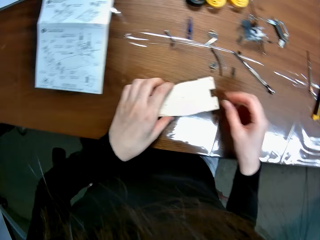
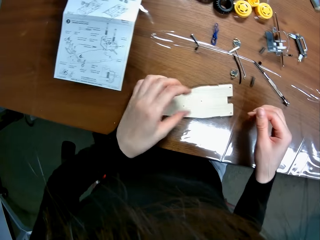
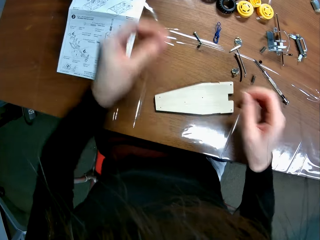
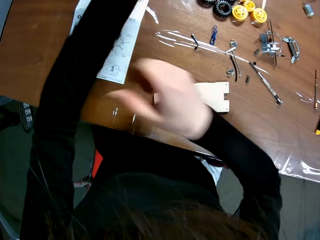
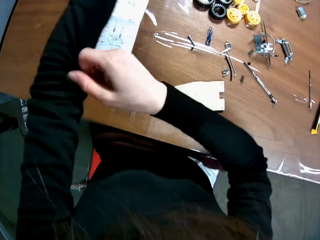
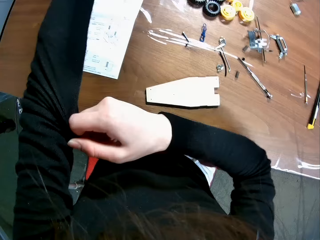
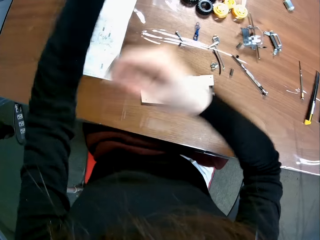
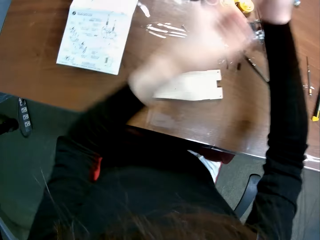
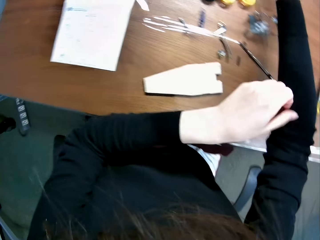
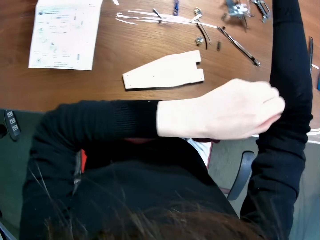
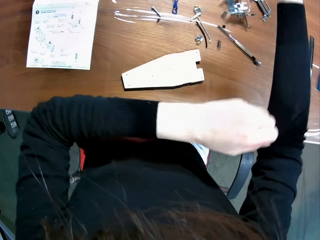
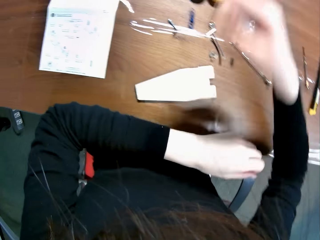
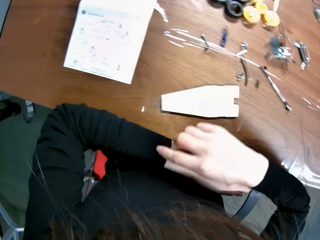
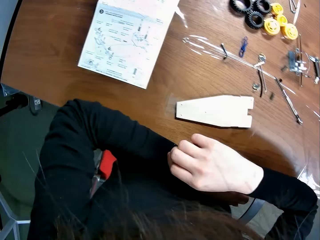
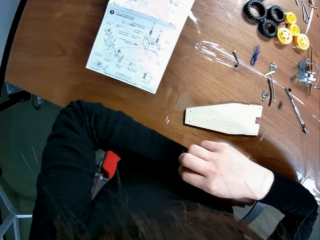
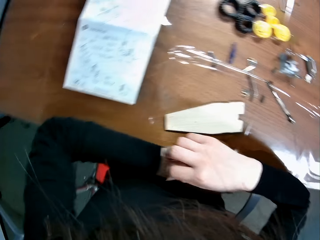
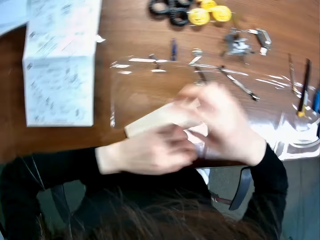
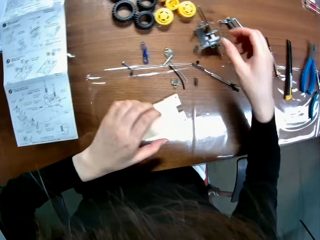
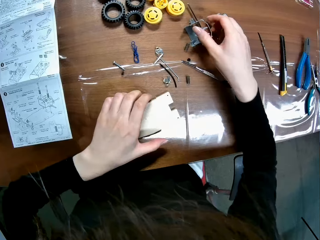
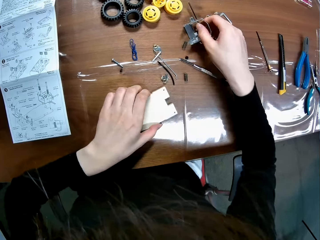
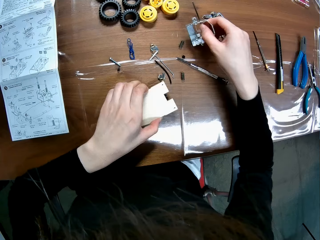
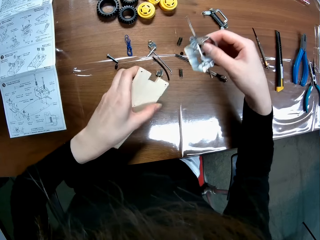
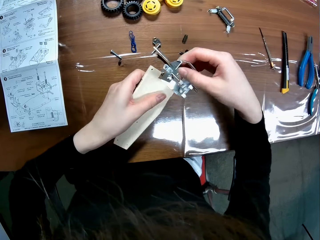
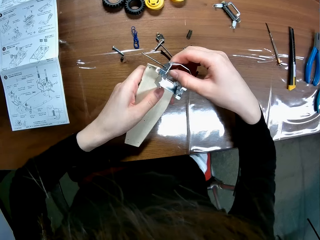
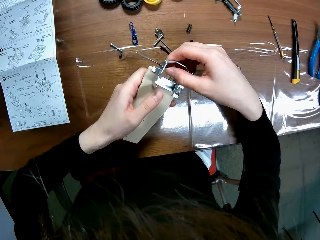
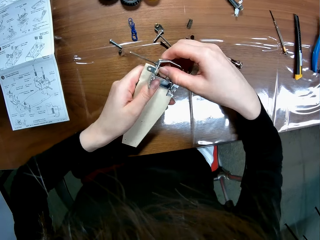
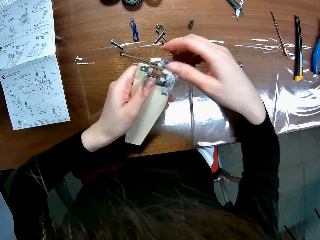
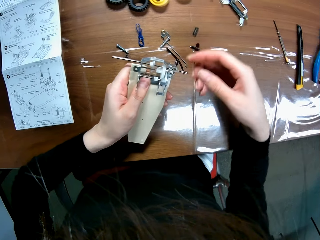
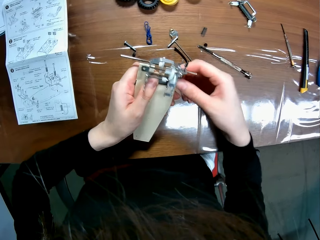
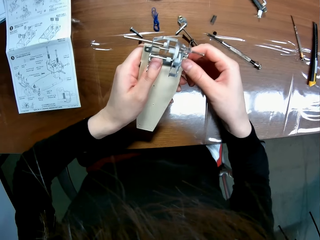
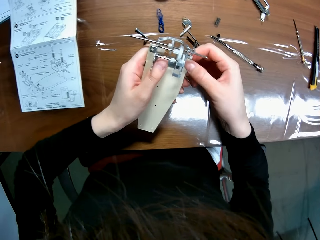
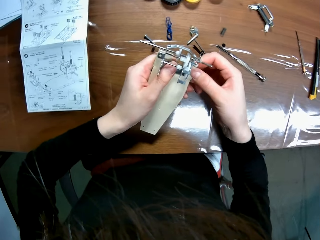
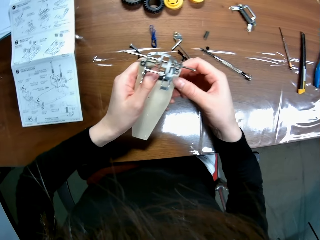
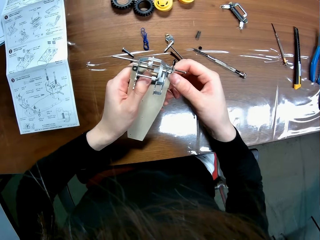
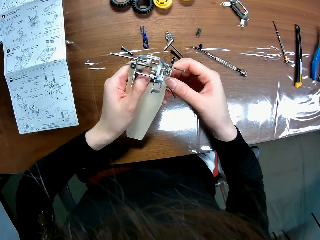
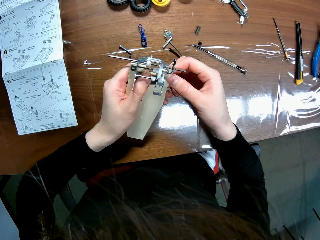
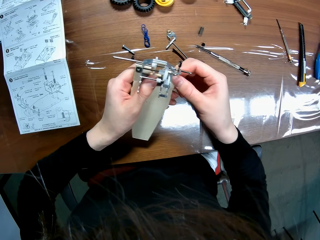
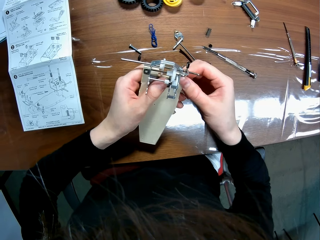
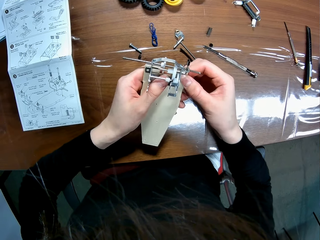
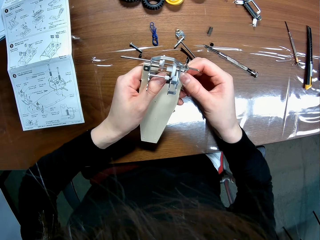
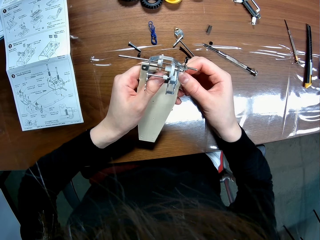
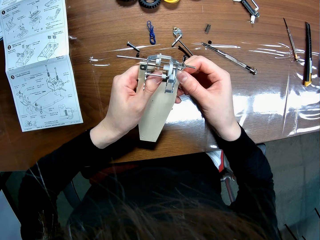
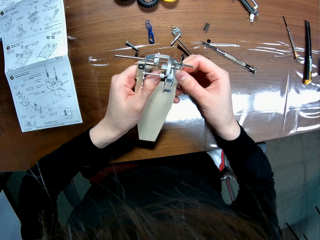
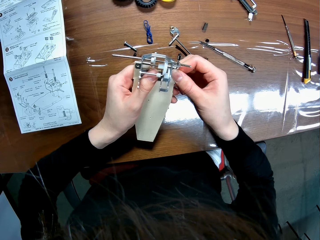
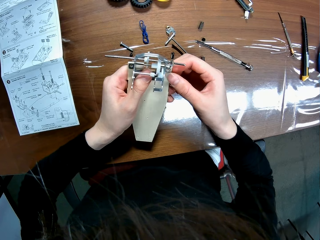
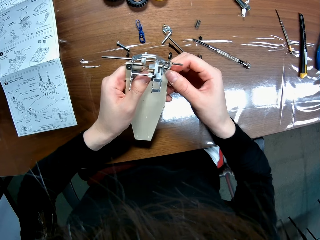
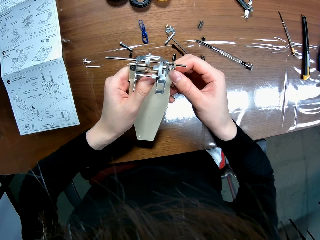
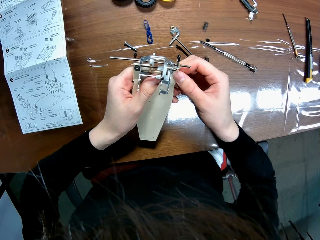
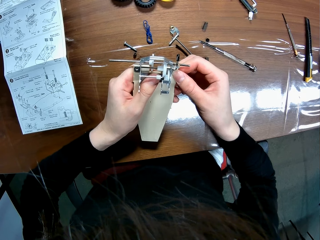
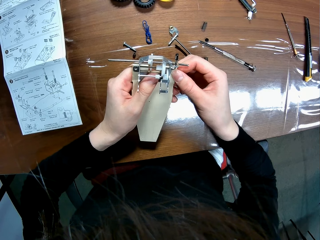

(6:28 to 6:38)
The camera wearer adjusts his clothes with his hands. He pulls his left shirt sleeve with his right hand and pulls his right shirt sleeve with his left hand. He touches his shirt cuff. He places a piece on the sheet of the wooden mechanical model. He holds the chassis and a gear box. He picks up the chassis and the gear box from a table. He fits the gear box on the chassis. He holds the chassis.

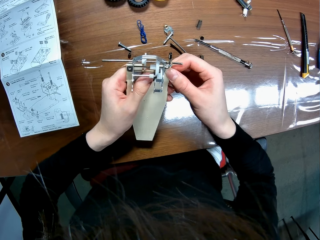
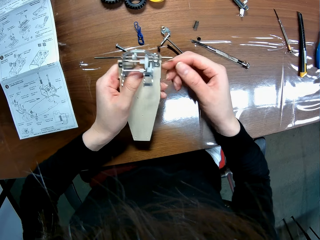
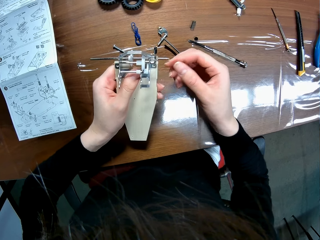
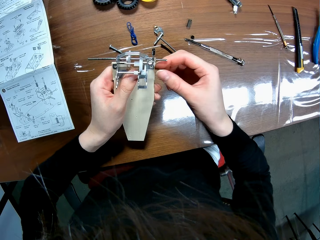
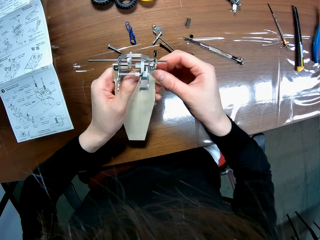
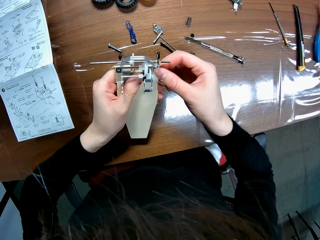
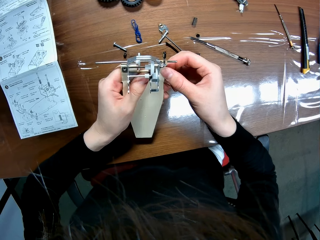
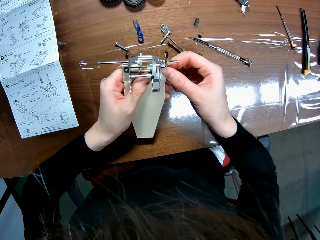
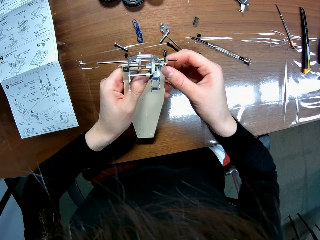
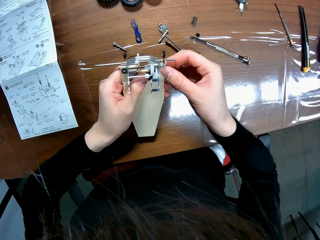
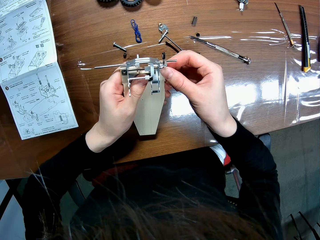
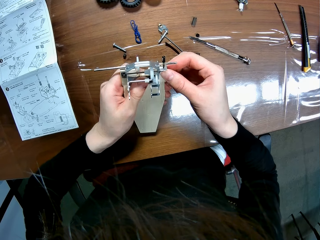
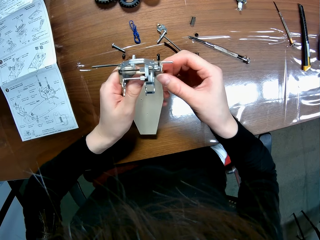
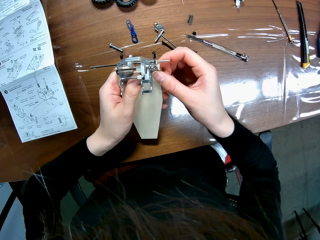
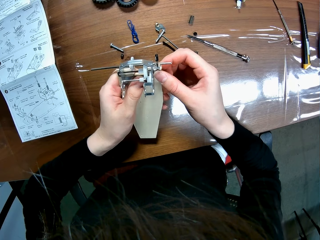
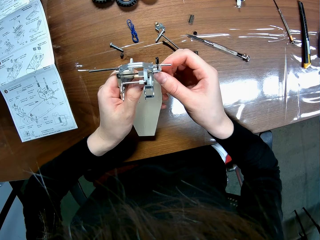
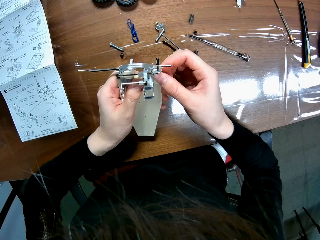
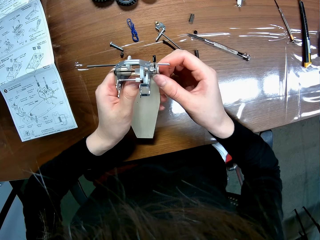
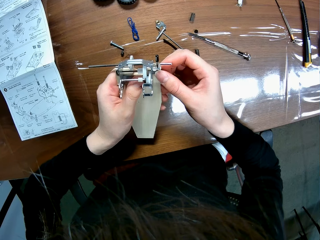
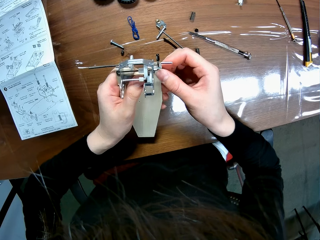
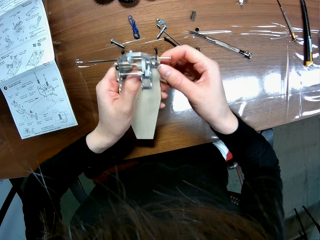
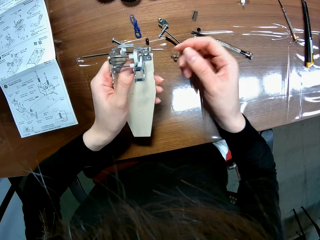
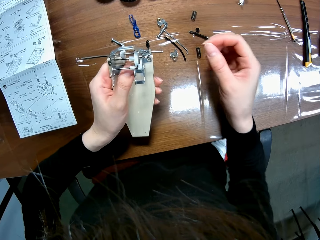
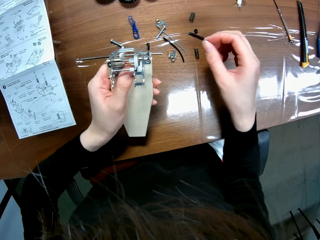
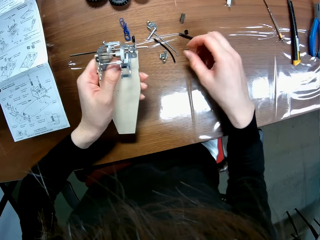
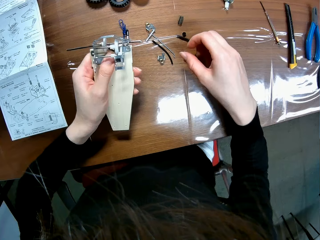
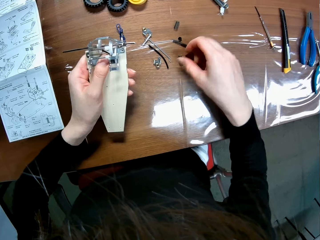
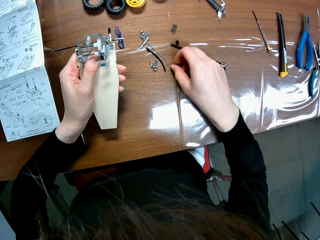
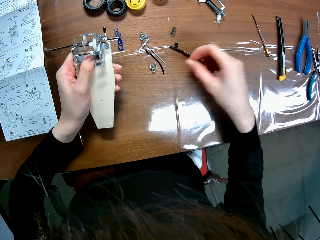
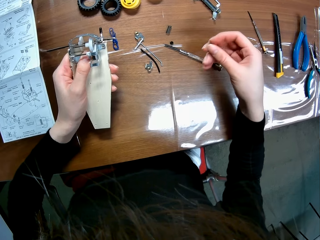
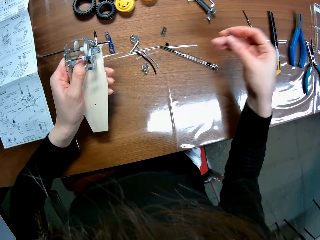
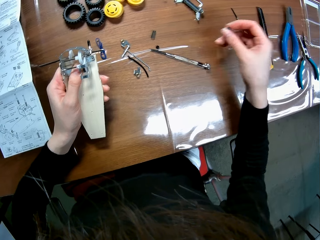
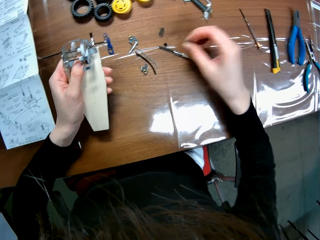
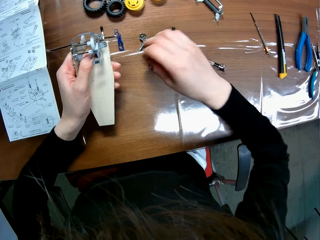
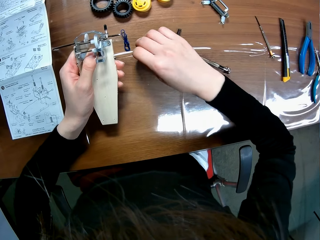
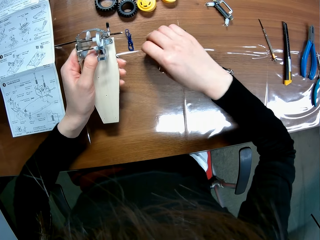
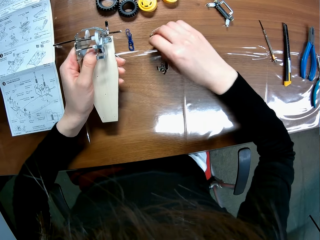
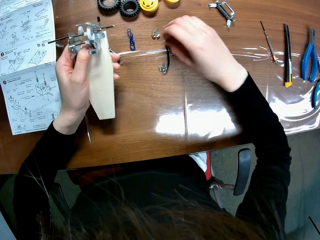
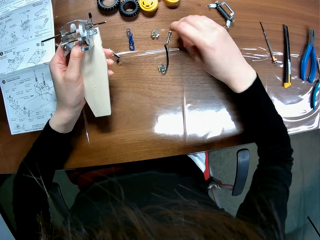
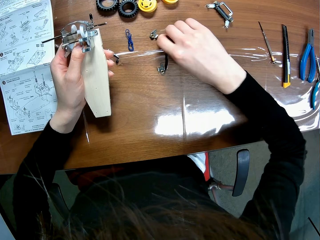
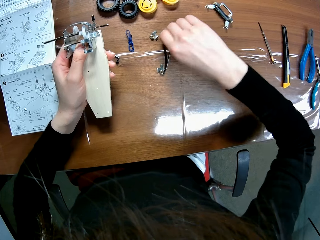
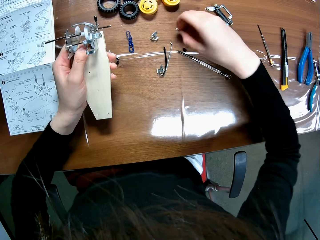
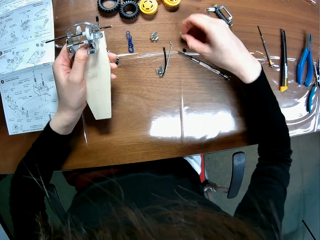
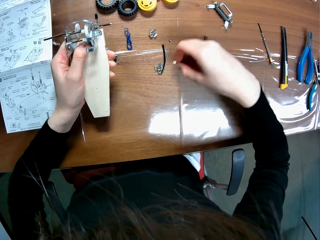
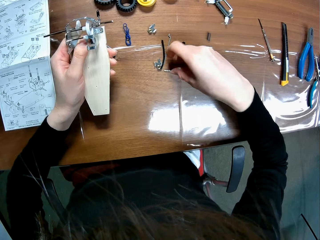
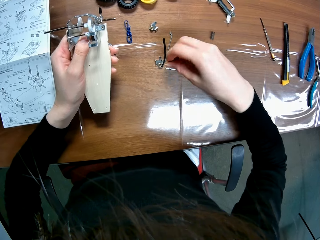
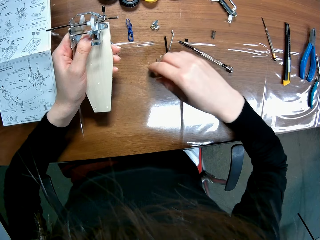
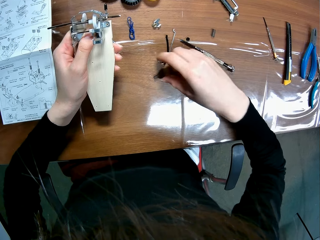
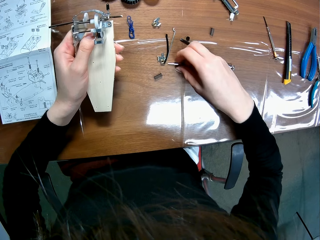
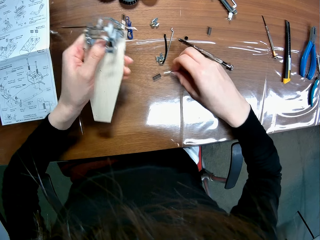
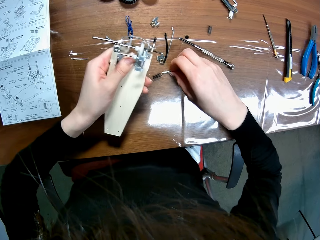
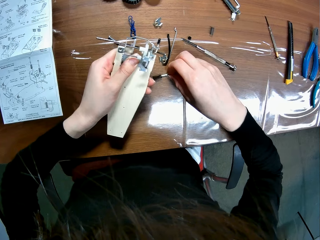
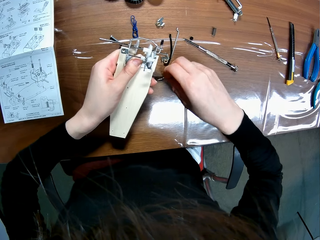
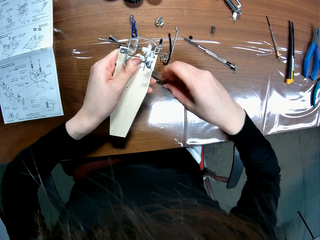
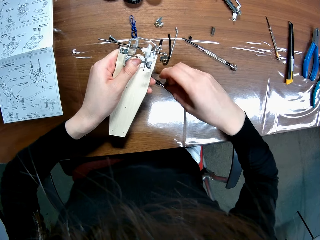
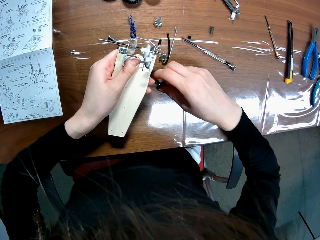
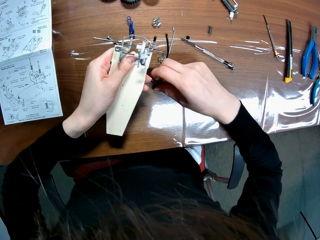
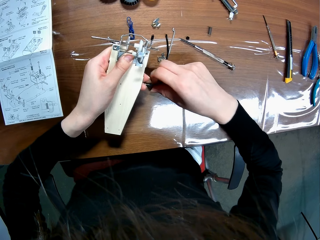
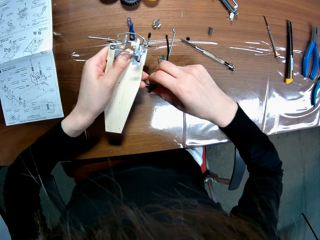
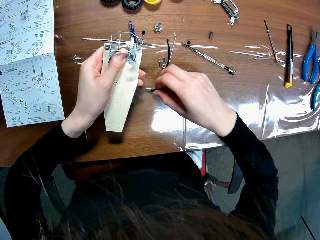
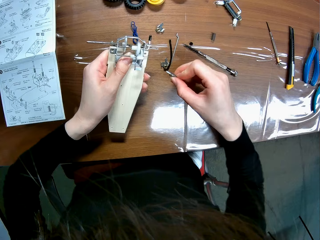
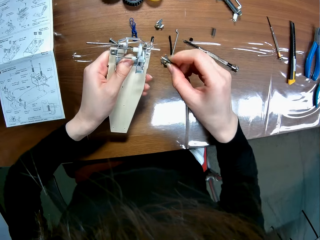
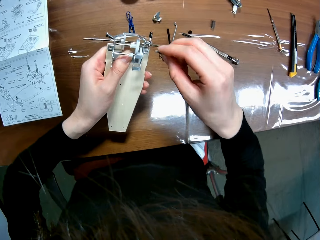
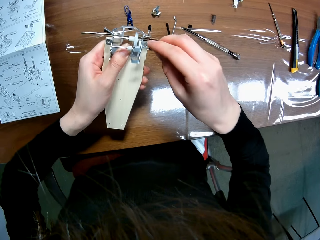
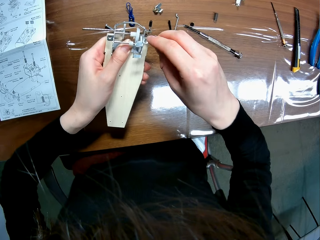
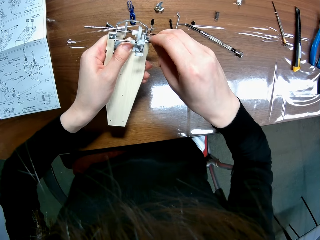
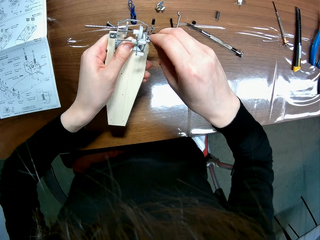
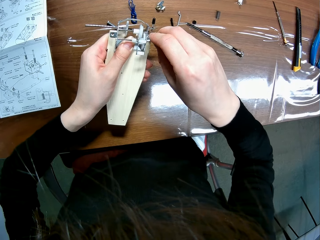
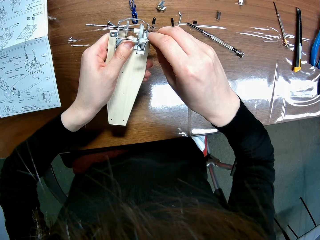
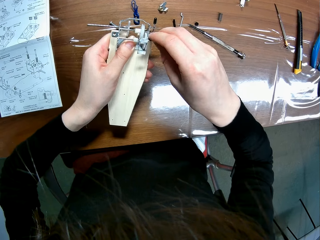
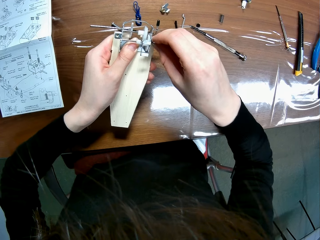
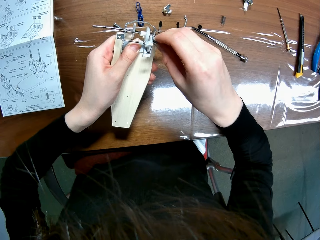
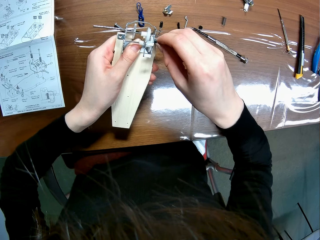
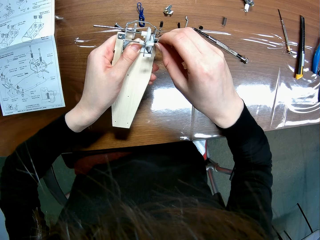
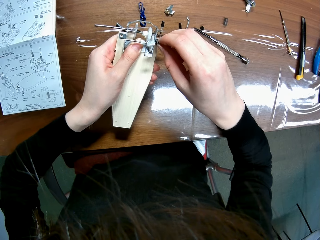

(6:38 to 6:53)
The camera wearer adjusts the gear box on a chassis. He picks up screws from the table with his right hand. He picks up a coil spring from the table. He picks up a tap screw from the table. He places the tap screw on the table. He puts the coil spring on the table. He fits the tap screw on the coil spring. He picks up the coil spring and the tap screw from the table. He fits the tap screw and the coil spring on a gear box with his right hand.
